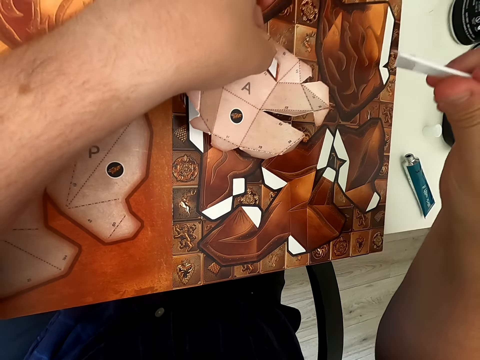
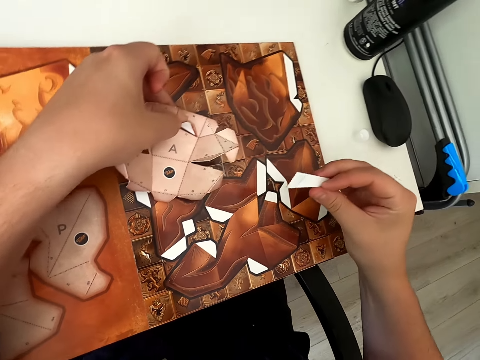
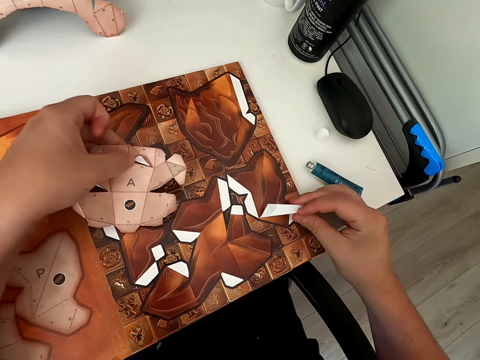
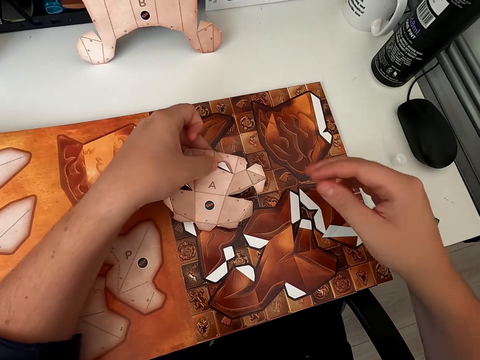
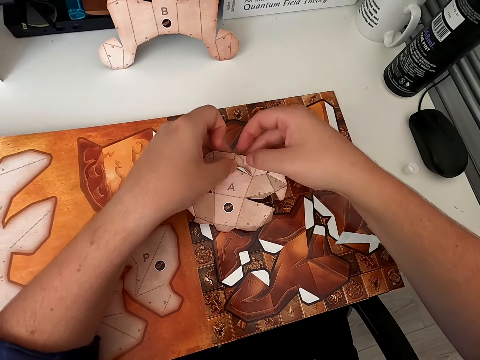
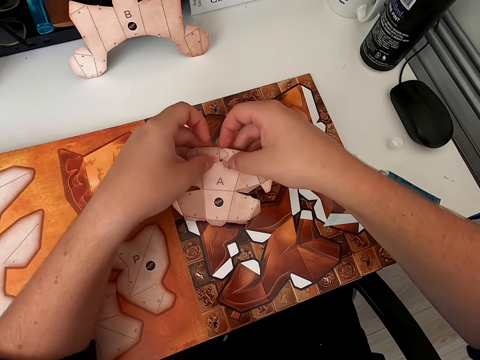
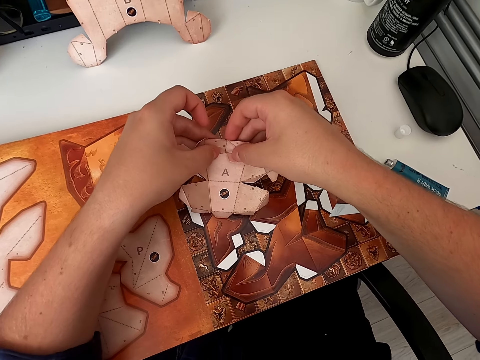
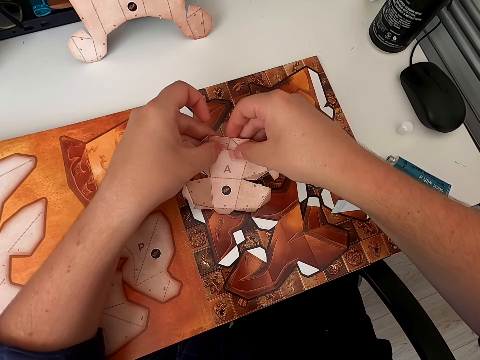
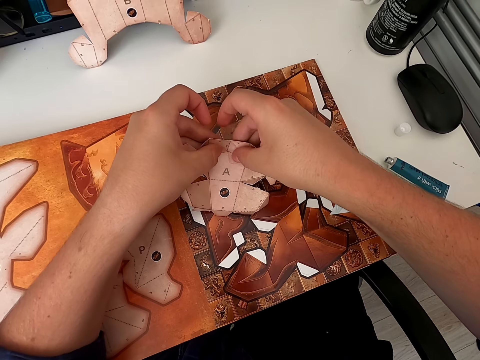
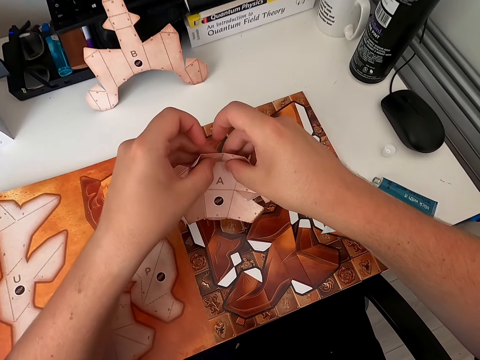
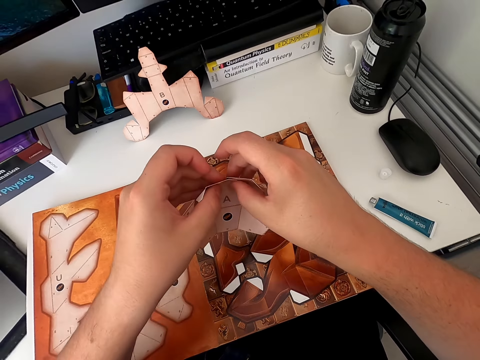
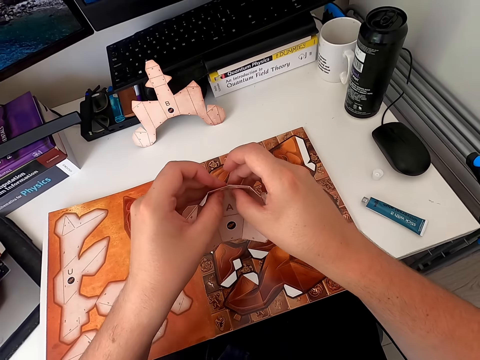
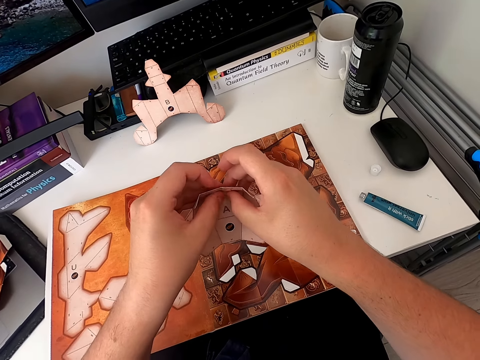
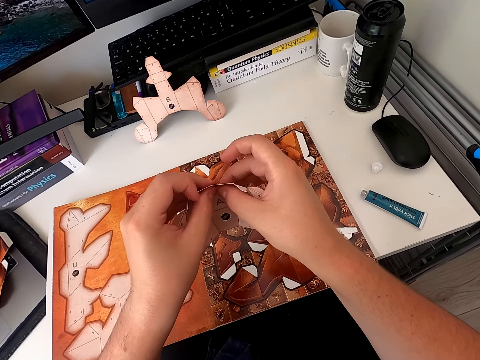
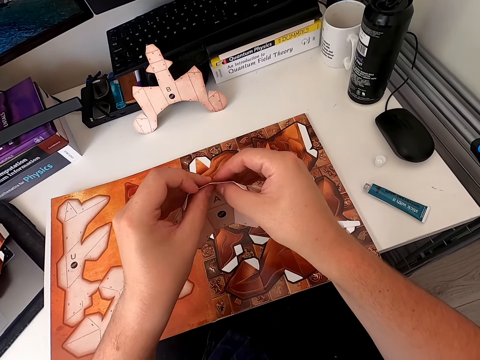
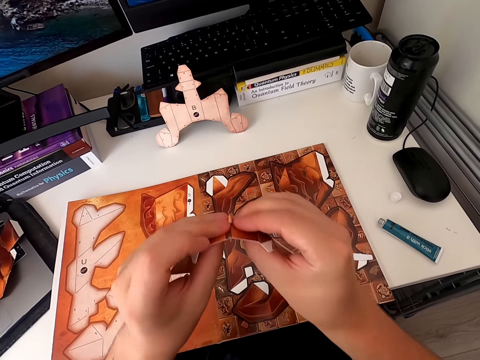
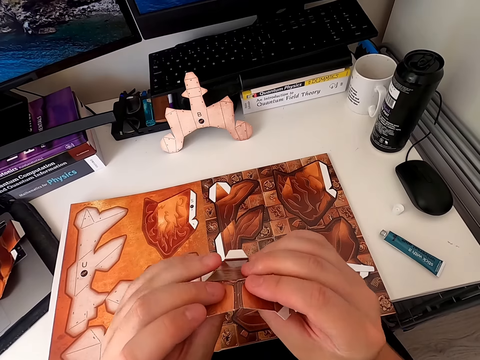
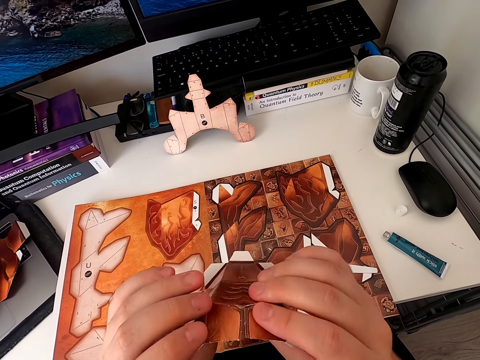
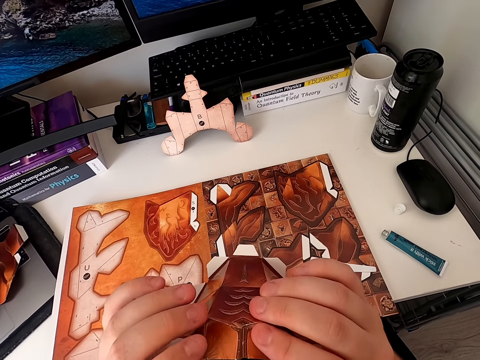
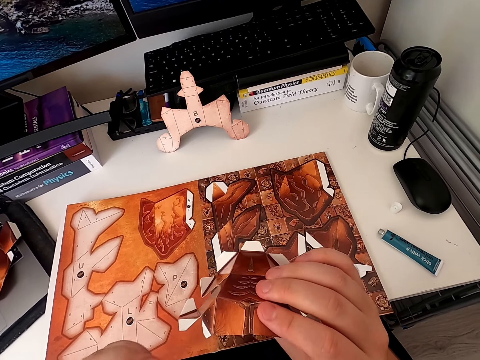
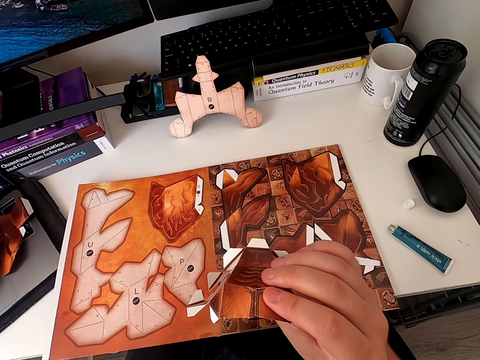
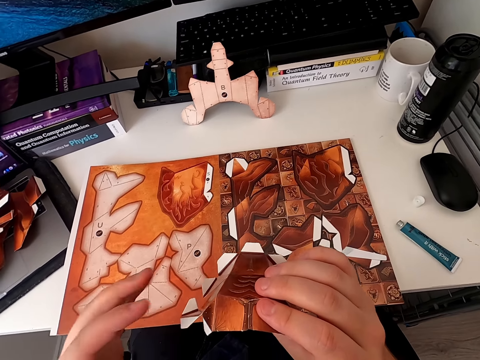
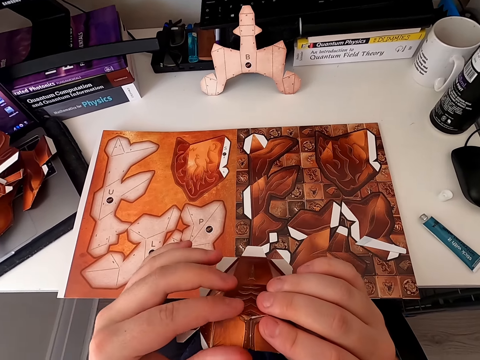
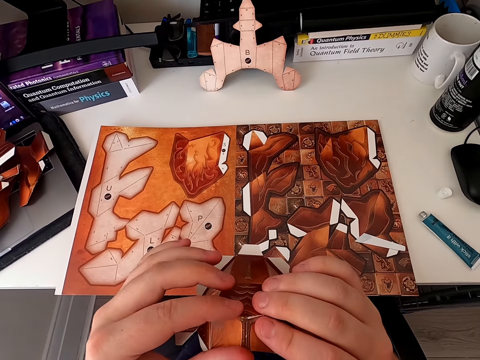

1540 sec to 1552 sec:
The camera wearer puts an emboss board down. They stick a paper craft. They stick the paper craft again.

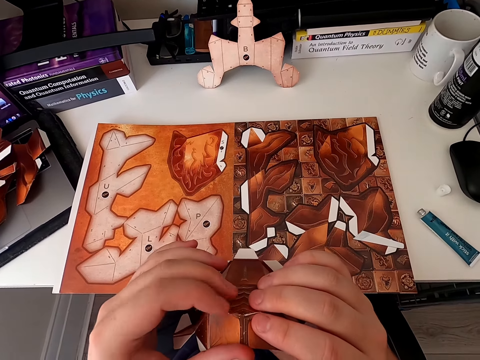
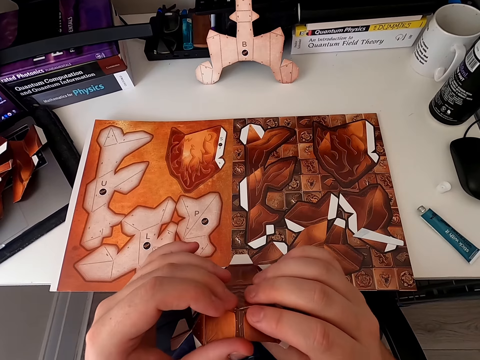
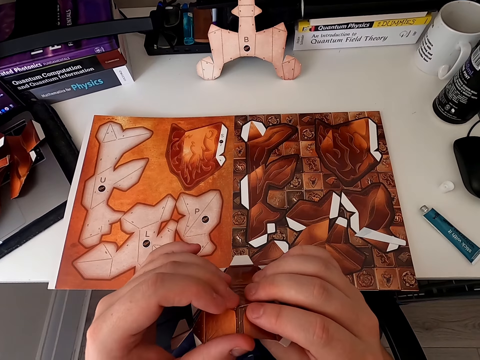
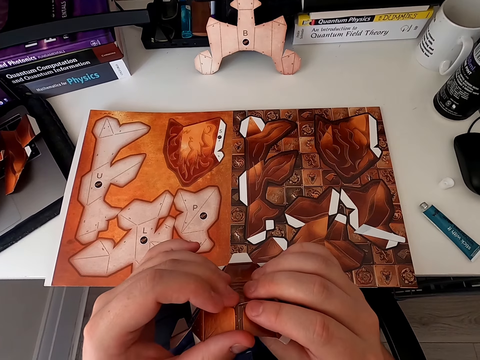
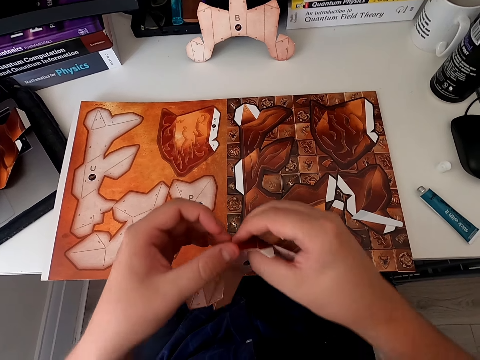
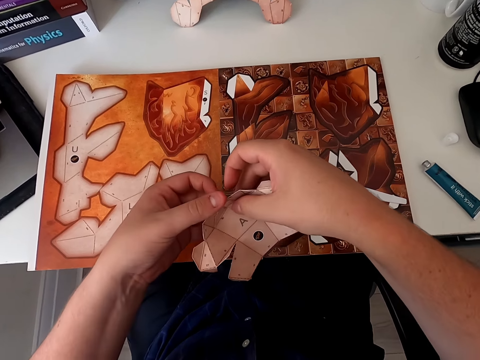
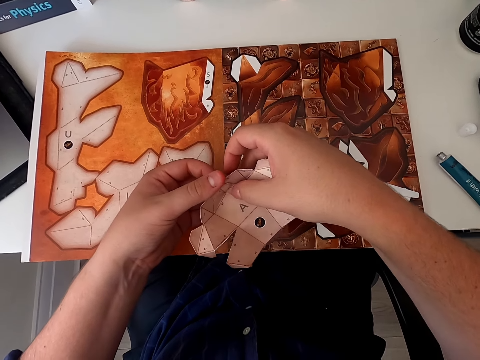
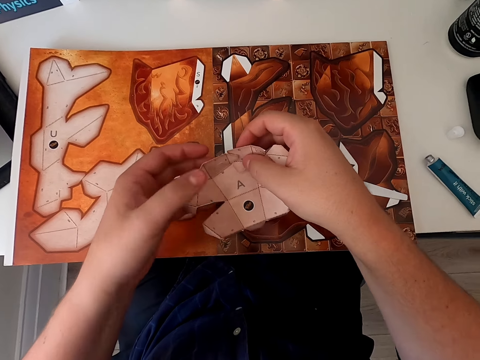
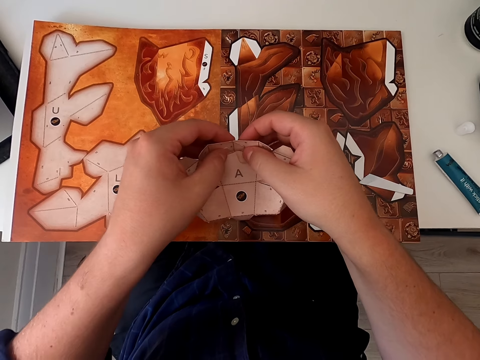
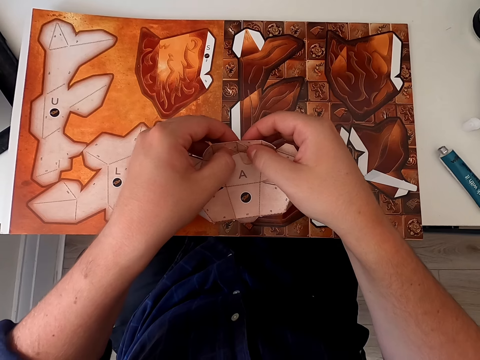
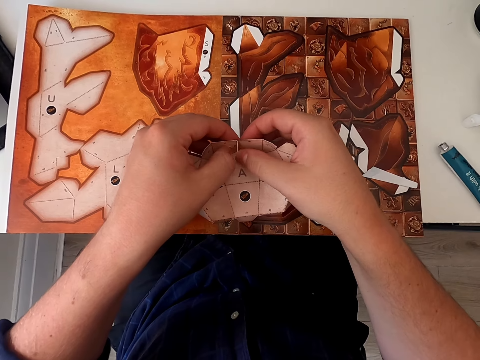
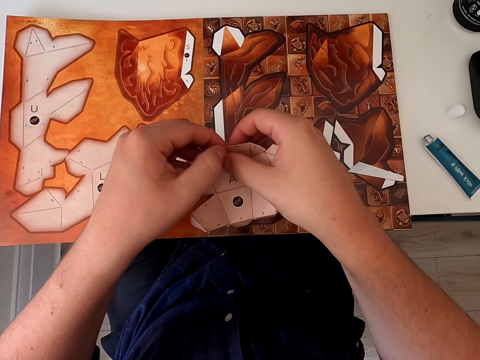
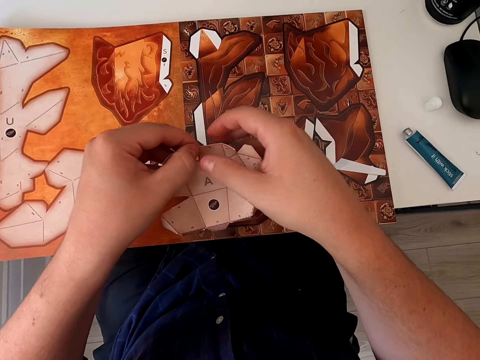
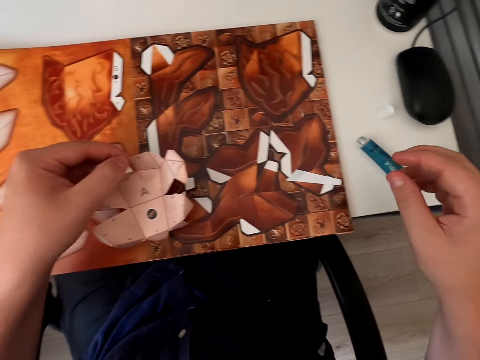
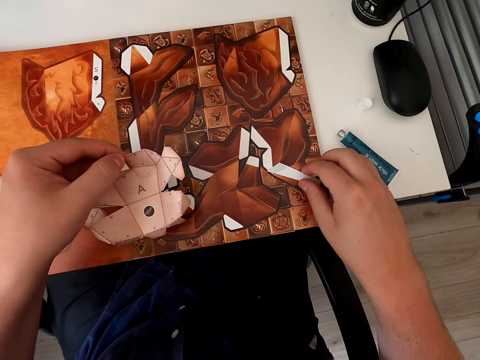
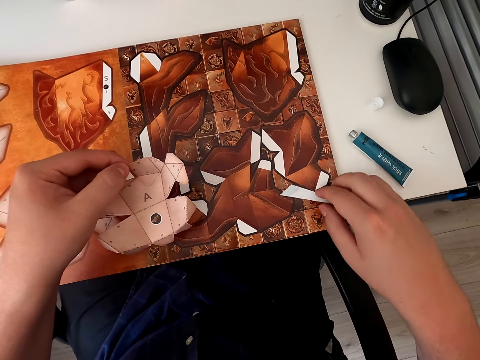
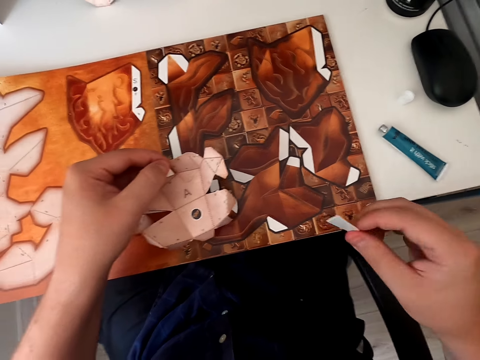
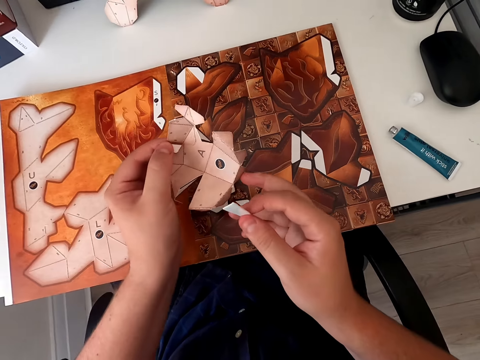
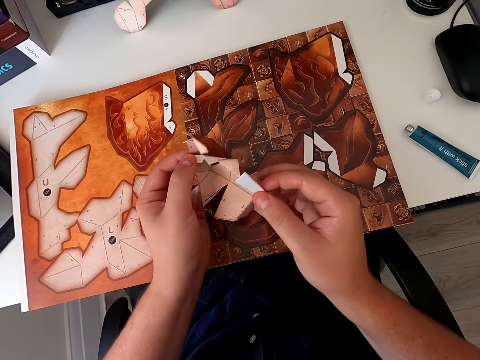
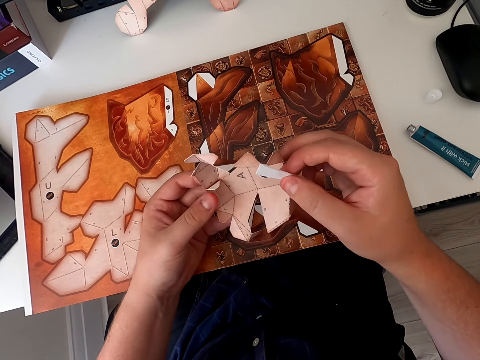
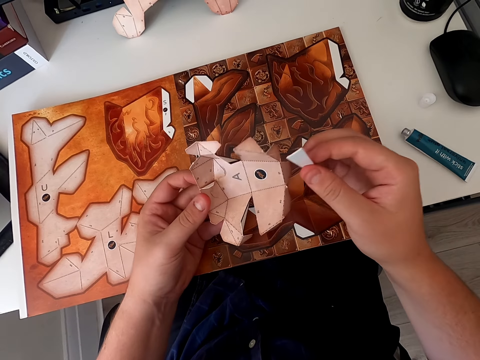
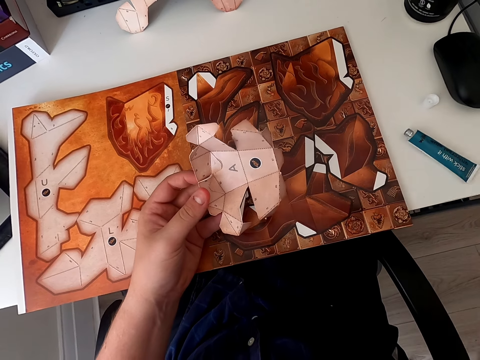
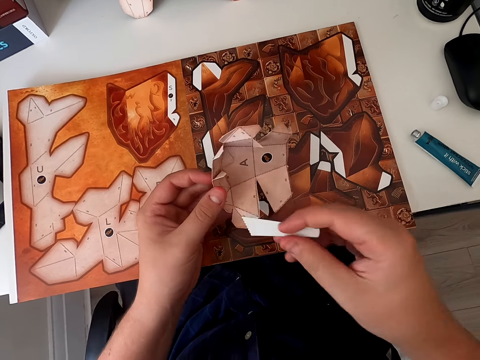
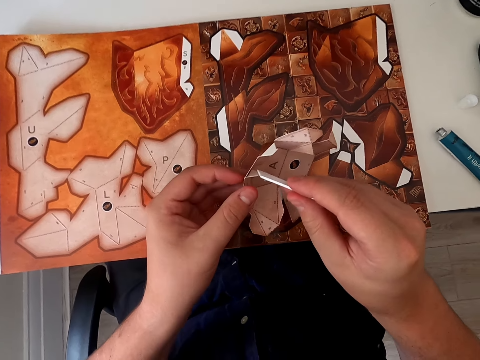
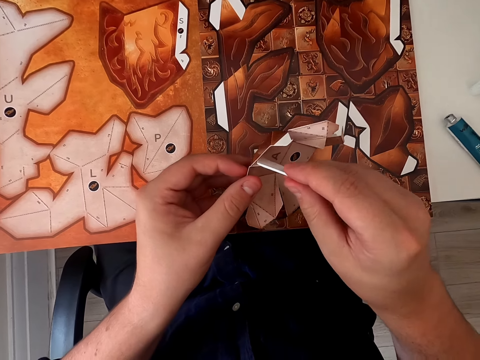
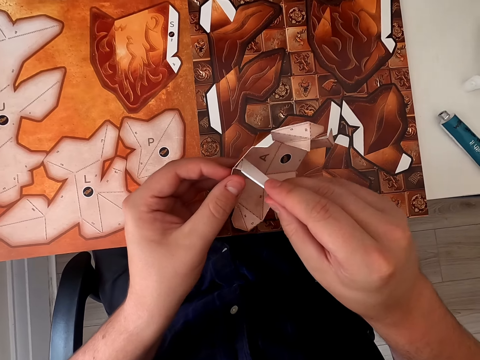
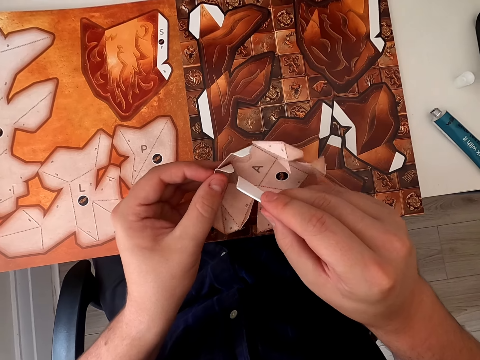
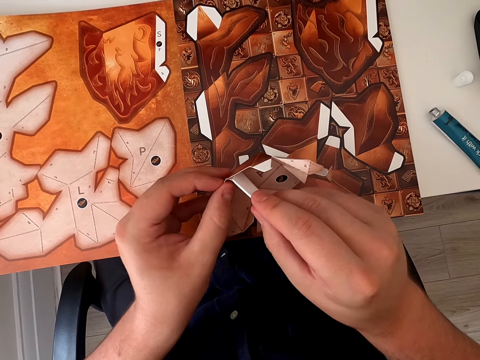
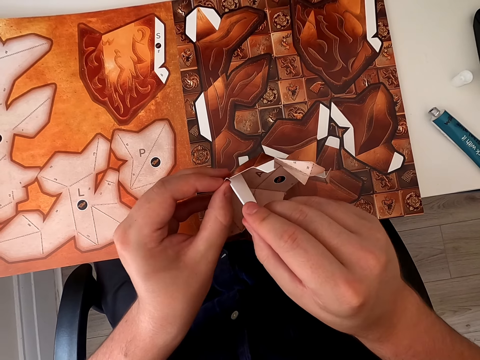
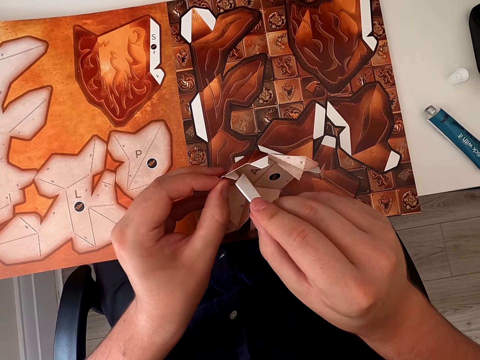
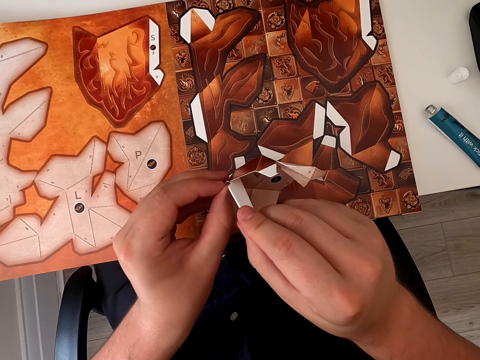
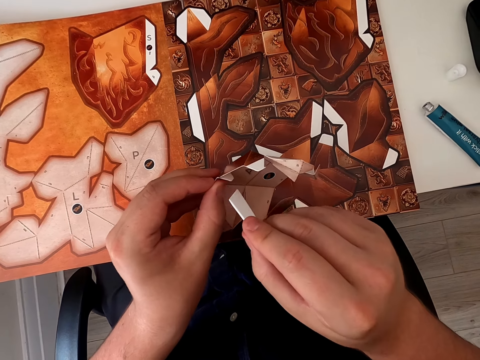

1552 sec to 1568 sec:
The camera wearer sticks a paper craft. They stick the paper craft again. They pick up an emboss board. They apply glue on the paper craft with the emboss board.
